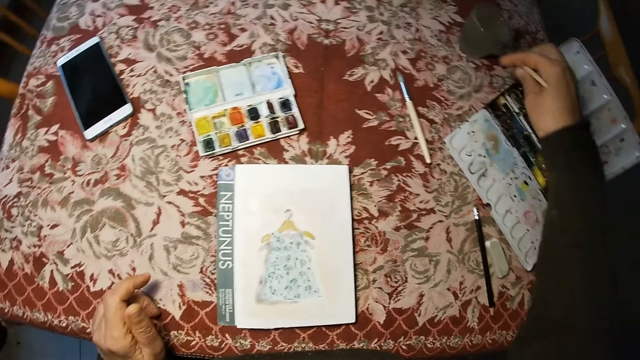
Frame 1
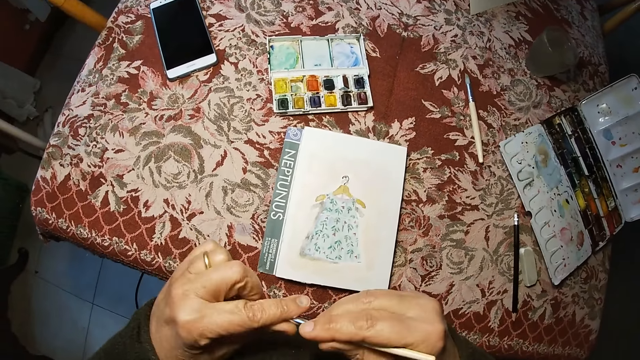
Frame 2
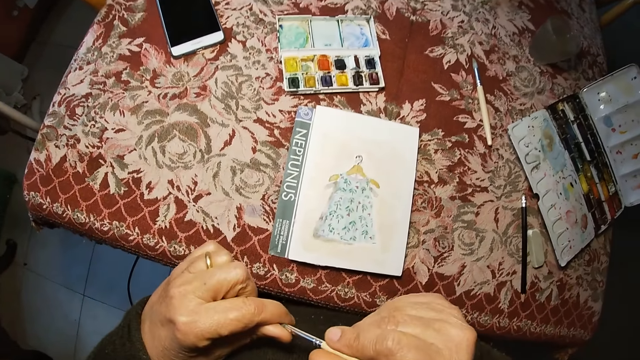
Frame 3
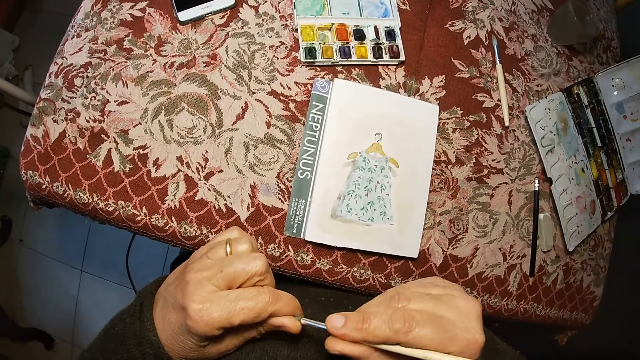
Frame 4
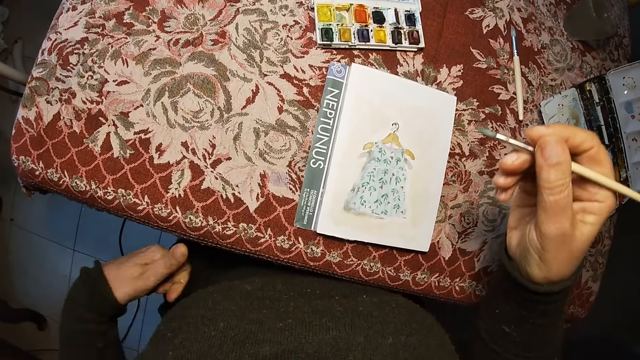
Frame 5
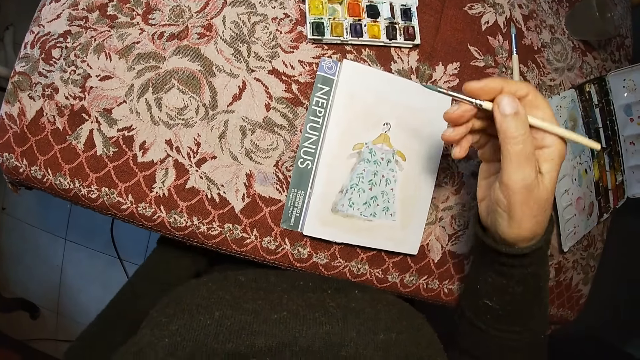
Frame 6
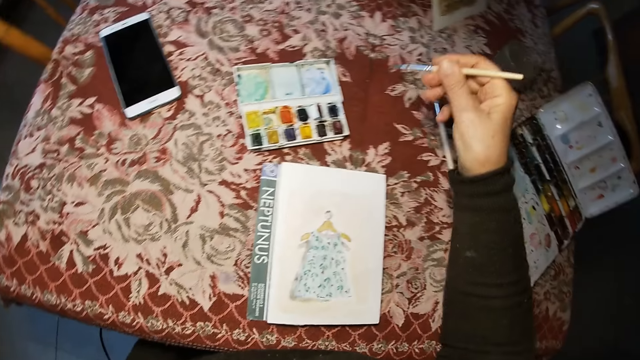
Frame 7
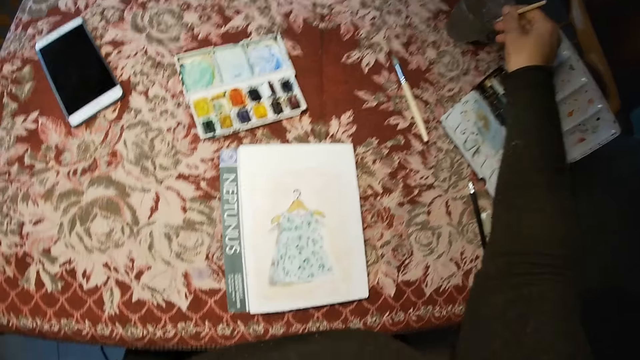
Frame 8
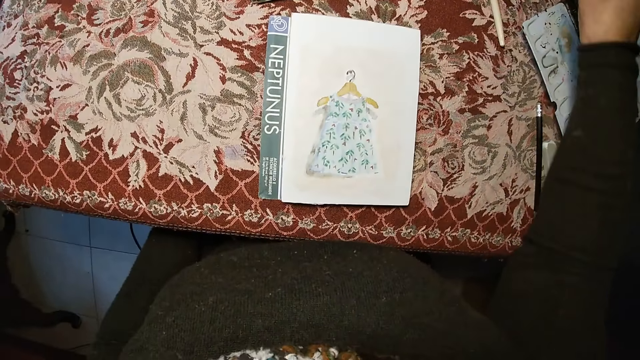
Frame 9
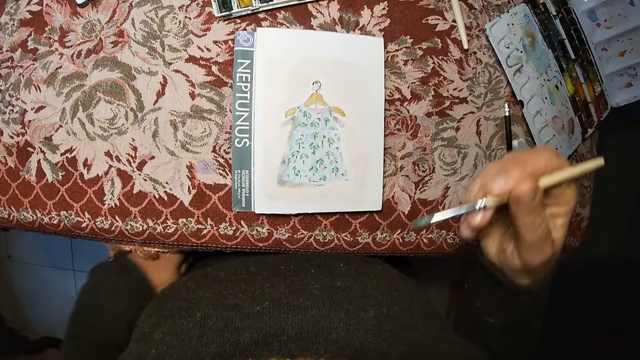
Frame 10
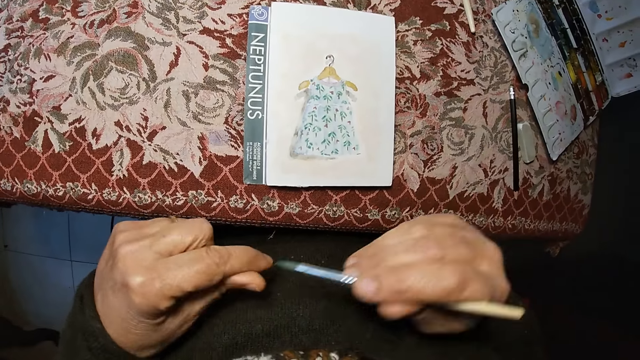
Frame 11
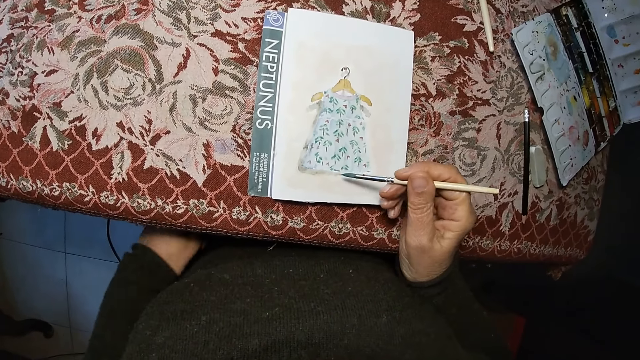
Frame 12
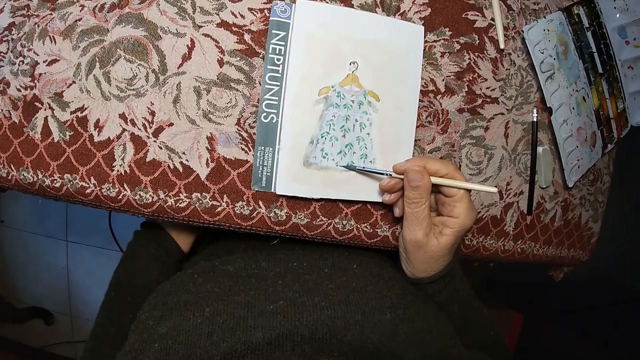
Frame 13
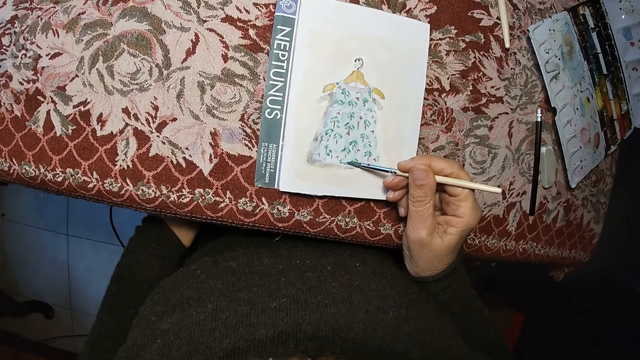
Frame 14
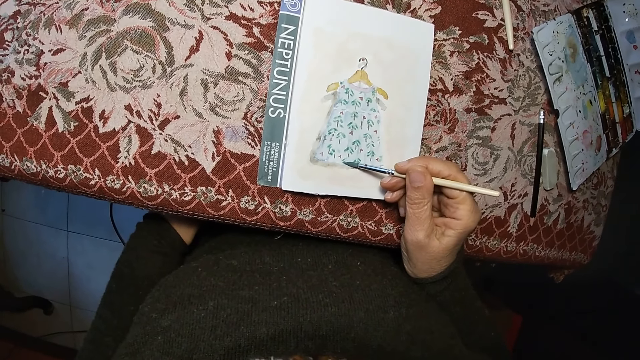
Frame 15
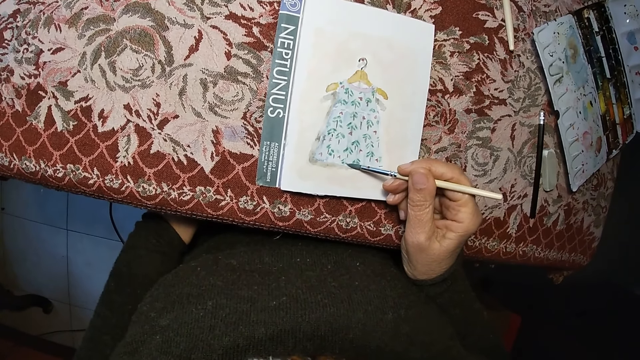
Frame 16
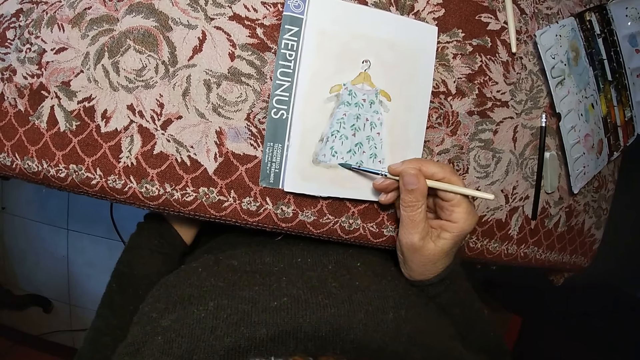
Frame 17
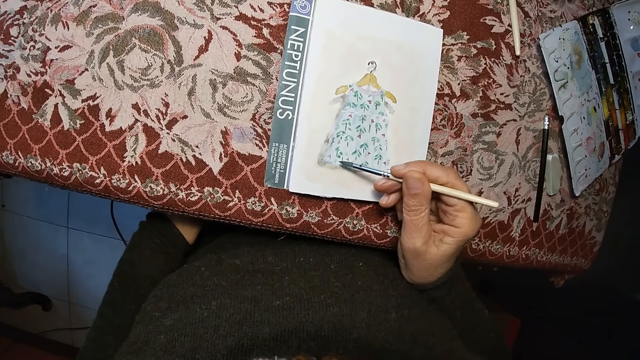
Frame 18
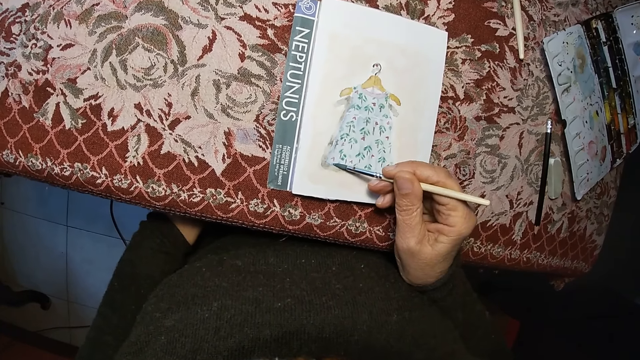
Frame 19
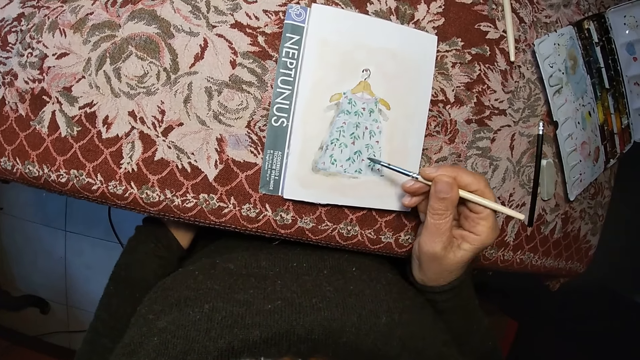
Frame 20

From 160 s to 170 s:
The camera wearer lifts their hand. They wipe the brush with their left hand. They hold the paint brush with both their hands. They lower their hand. They dip the brush on the cup of water. They raise their hand. They remove the brush in the cup of water. They raise their other hand. They wipe the brush with their left hand. They lower their hand. They paint the drawing book with the brush.

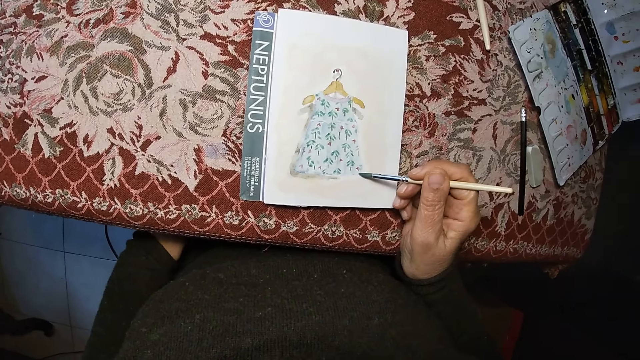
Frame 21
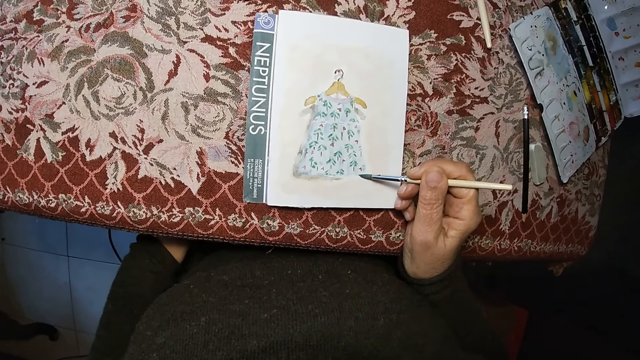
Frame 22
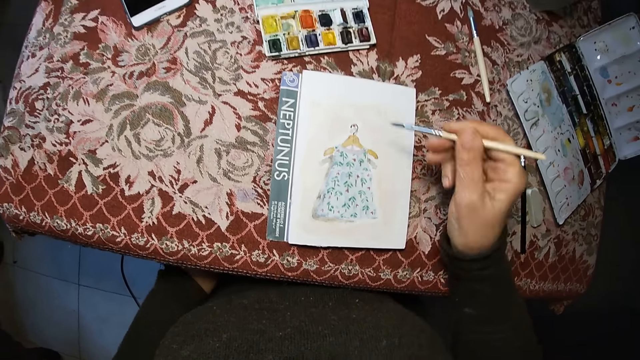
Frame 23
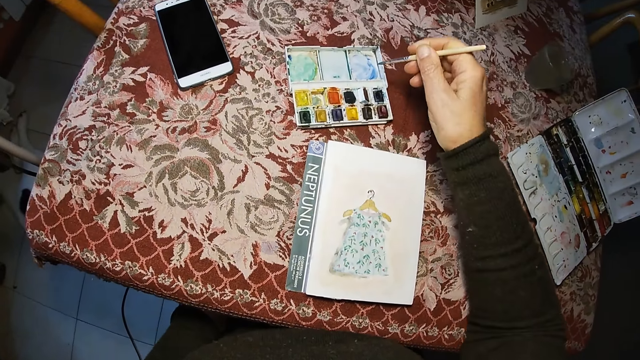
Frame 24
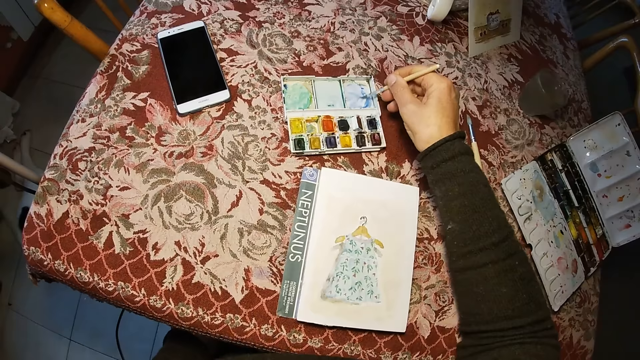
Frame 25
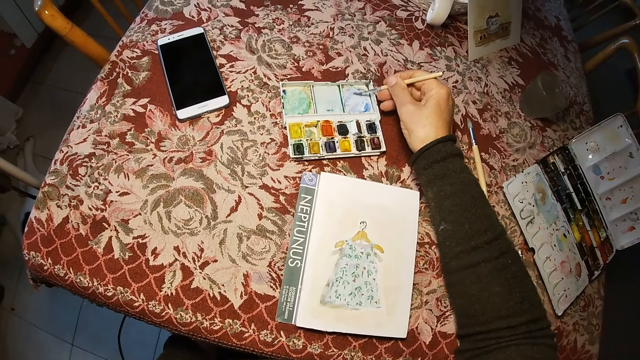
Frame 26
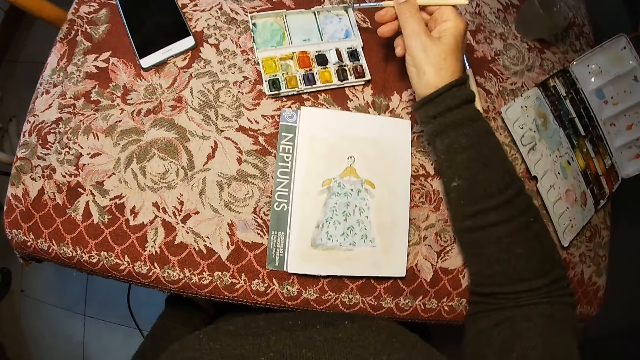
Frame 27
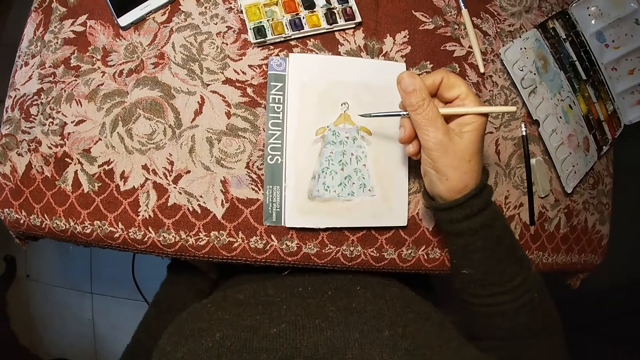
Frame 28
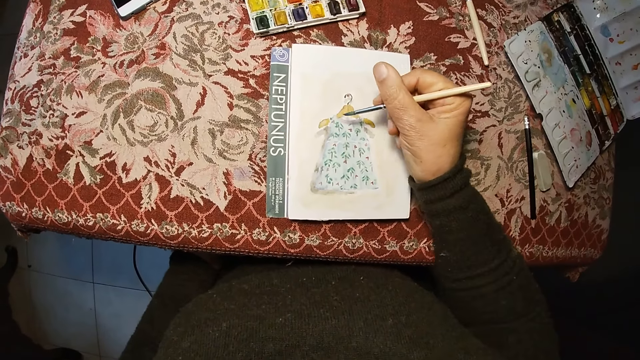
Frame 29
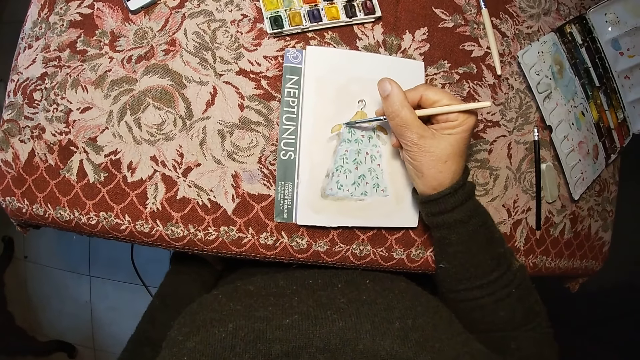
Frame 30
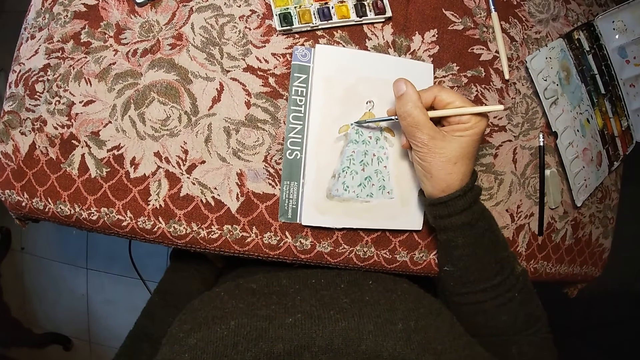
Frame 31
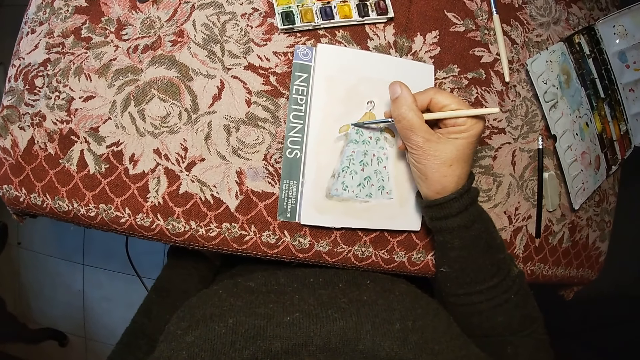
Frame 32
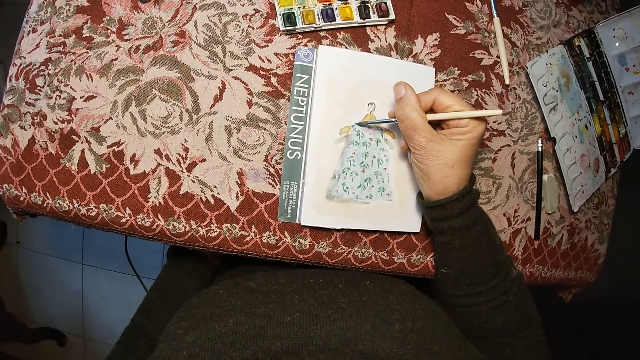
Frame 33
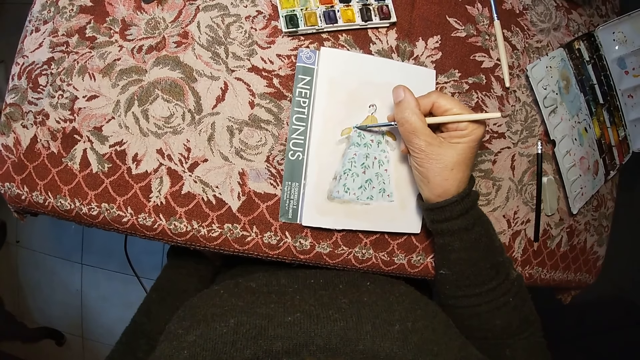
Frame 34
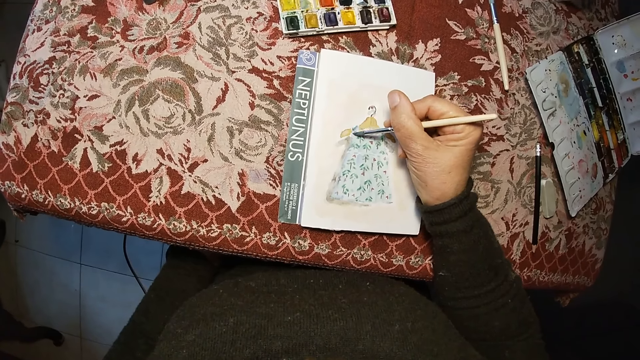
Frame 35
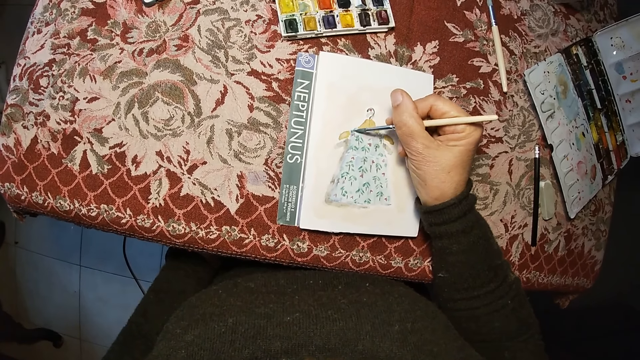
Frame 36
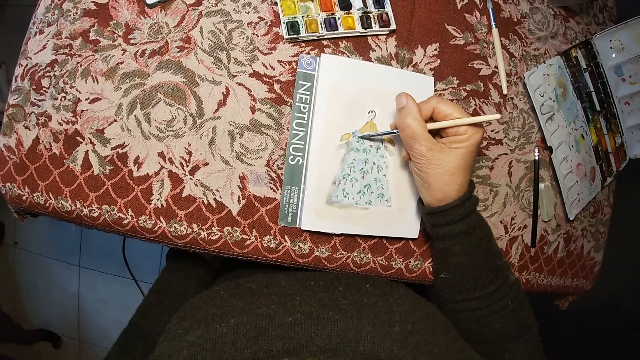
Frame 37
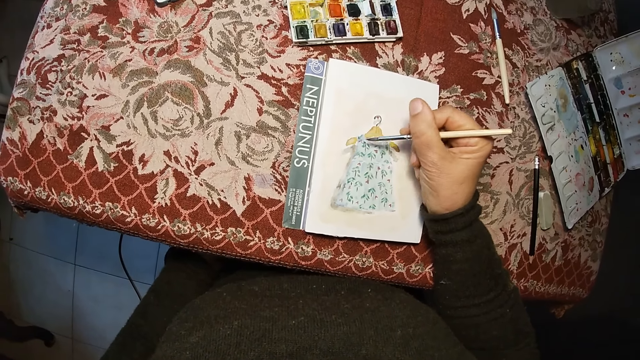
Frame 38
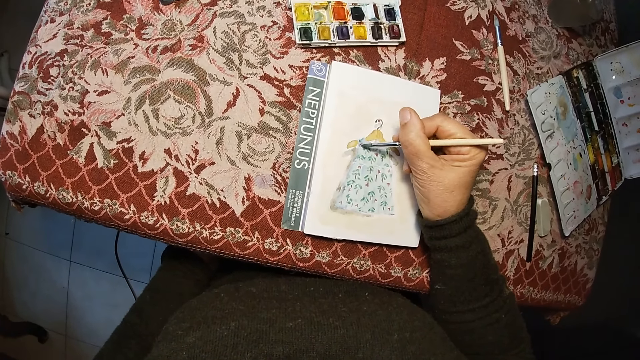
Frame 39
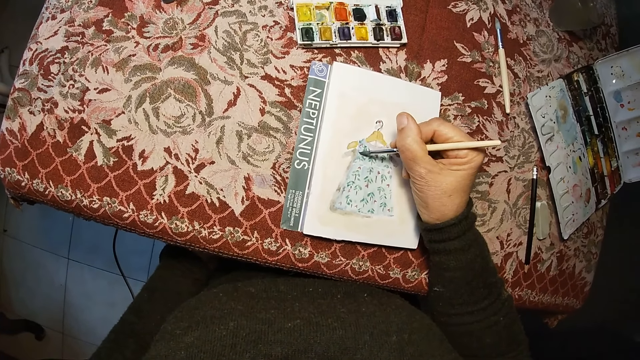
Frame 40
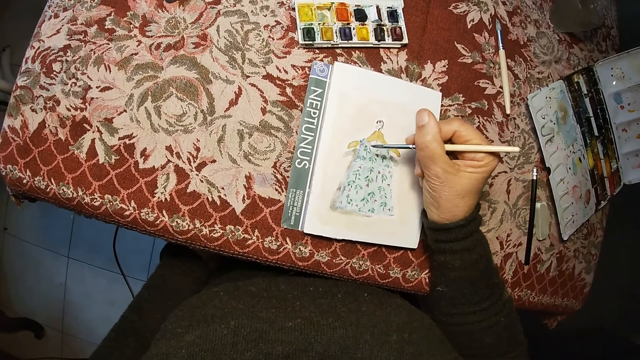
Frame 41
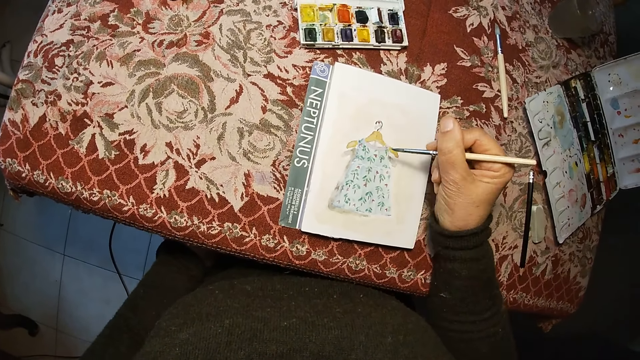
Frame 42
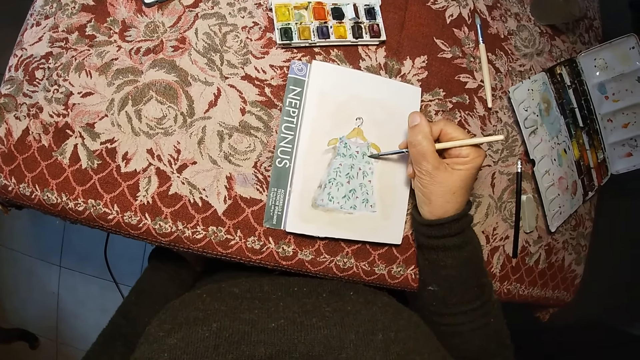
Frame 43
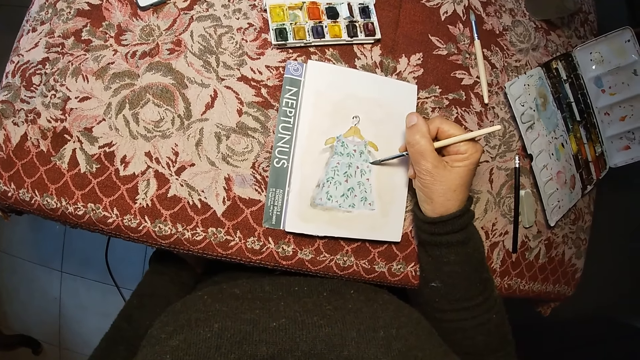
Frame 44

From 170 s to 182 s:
The camera wearer removes the brush on the drawing book. They raise their hand. They mix the color on the second paint box with the brush. They rub the paint brush on the palette. They remove the brush on the second paint box. They raise their hand. They paint the drawing book with the brush.
